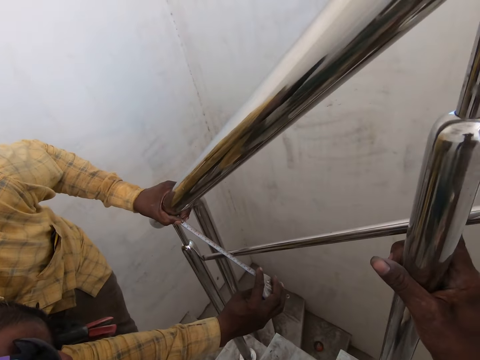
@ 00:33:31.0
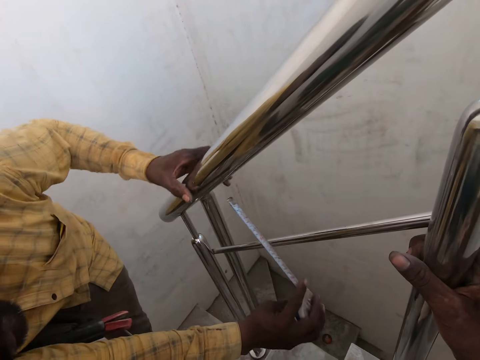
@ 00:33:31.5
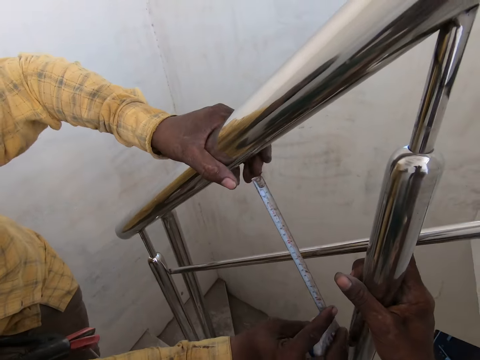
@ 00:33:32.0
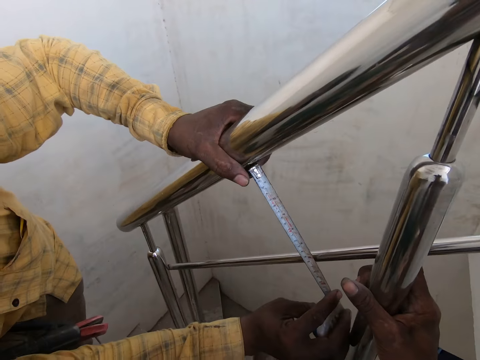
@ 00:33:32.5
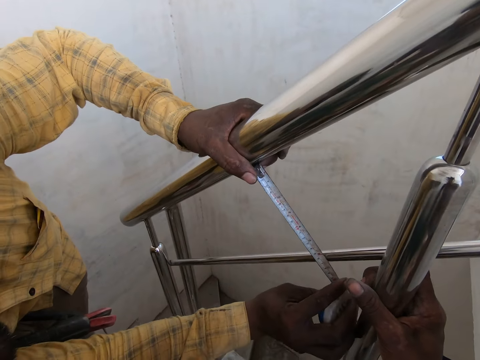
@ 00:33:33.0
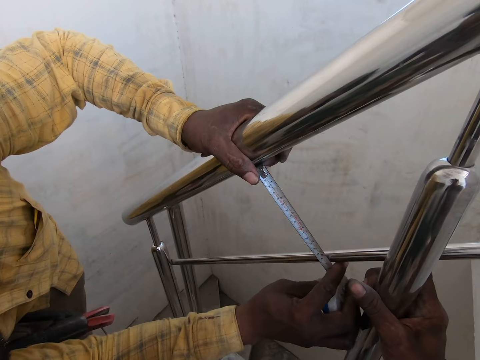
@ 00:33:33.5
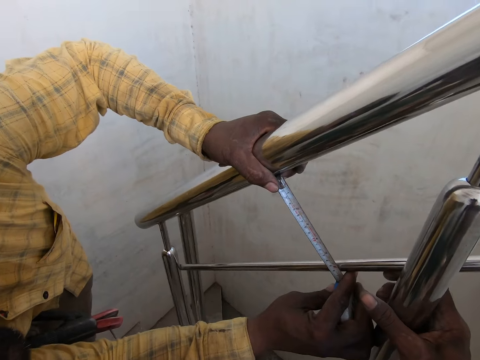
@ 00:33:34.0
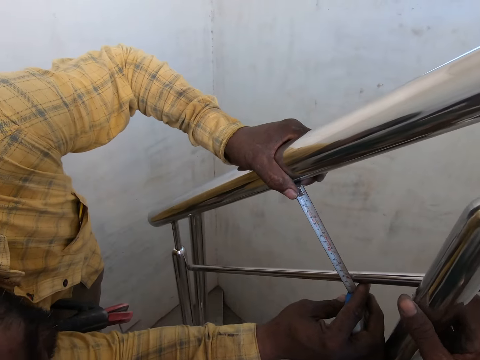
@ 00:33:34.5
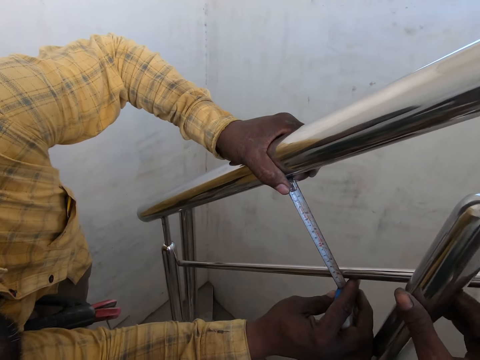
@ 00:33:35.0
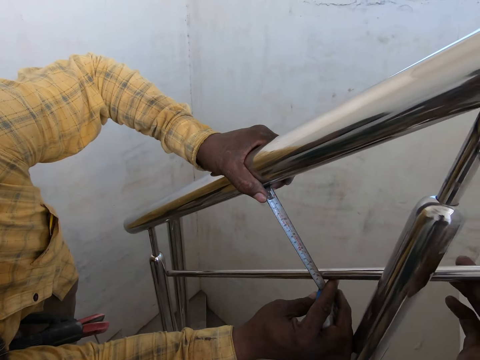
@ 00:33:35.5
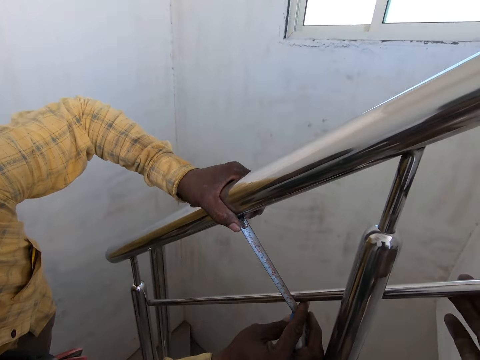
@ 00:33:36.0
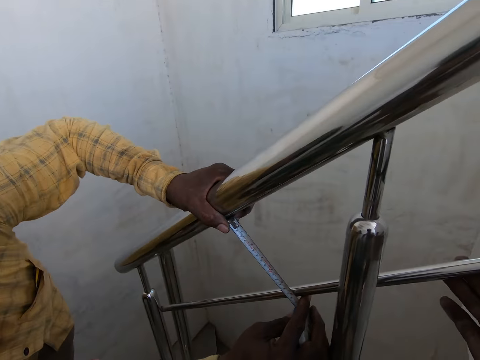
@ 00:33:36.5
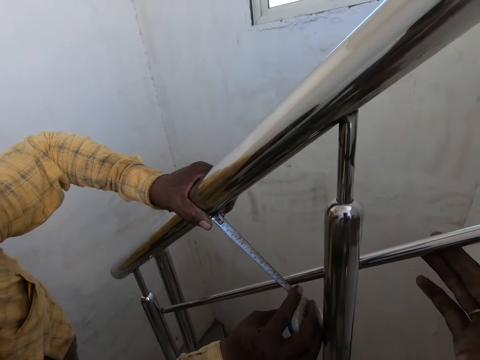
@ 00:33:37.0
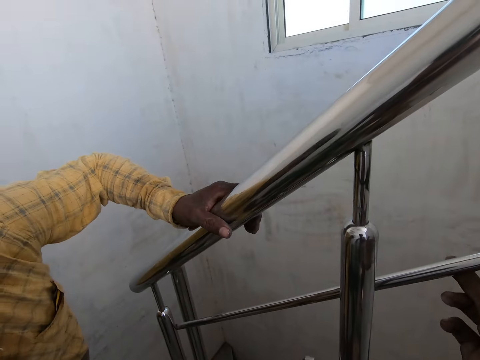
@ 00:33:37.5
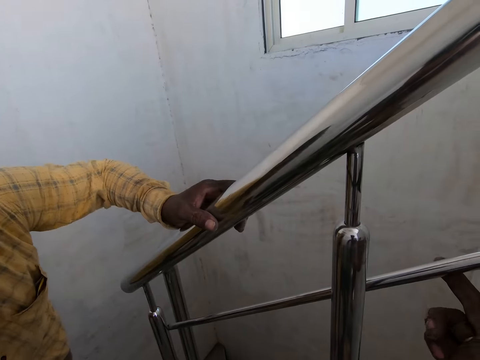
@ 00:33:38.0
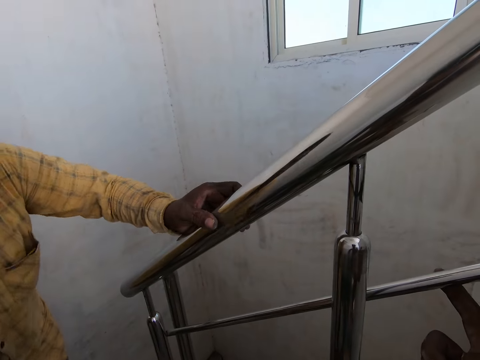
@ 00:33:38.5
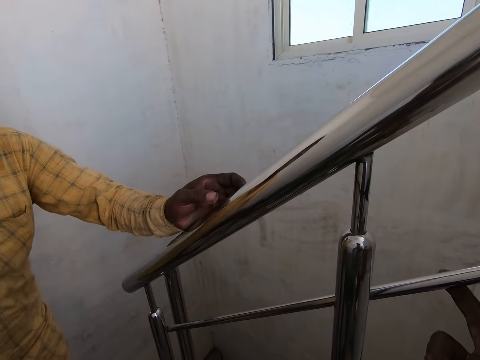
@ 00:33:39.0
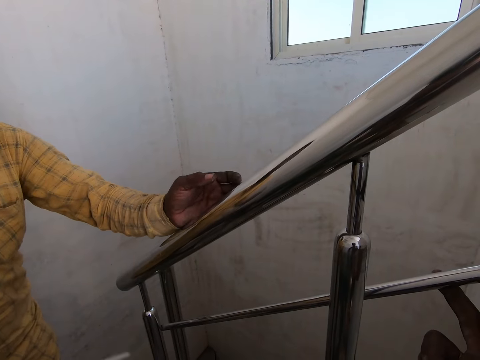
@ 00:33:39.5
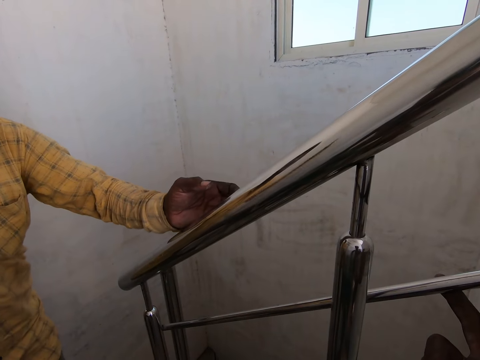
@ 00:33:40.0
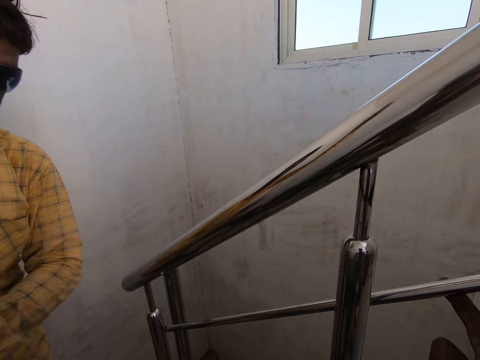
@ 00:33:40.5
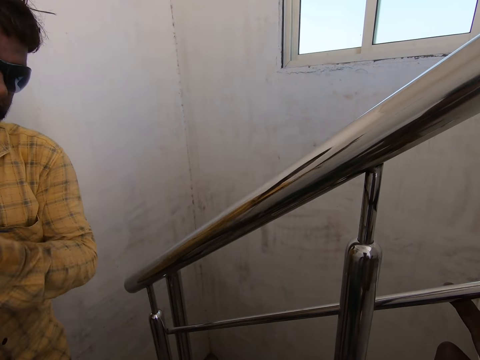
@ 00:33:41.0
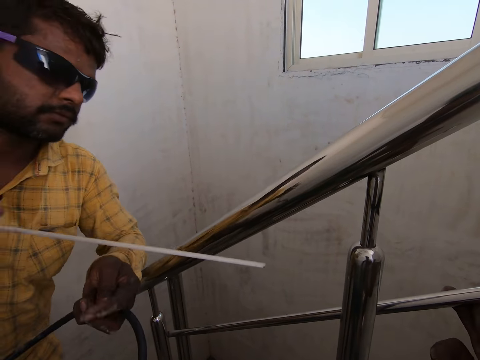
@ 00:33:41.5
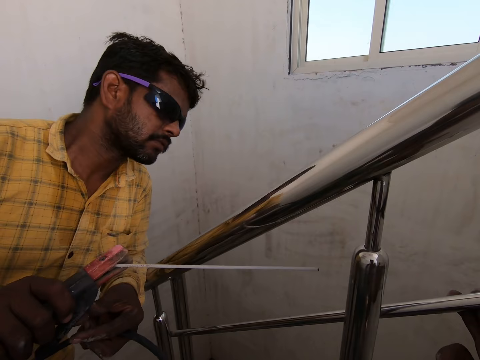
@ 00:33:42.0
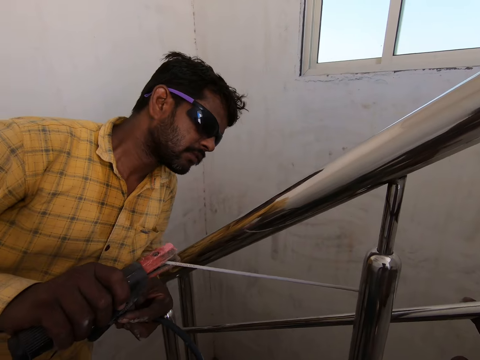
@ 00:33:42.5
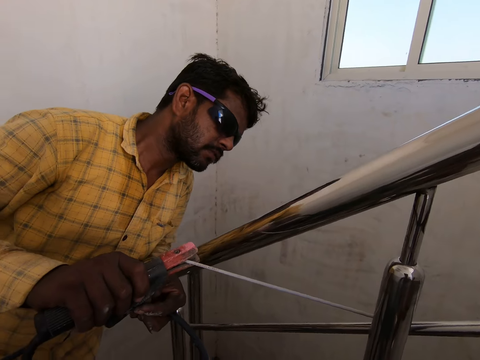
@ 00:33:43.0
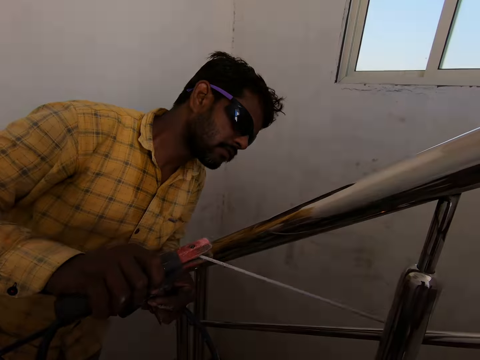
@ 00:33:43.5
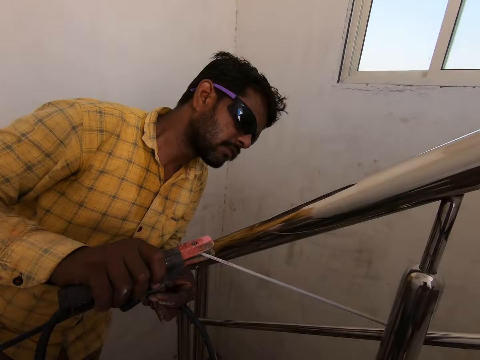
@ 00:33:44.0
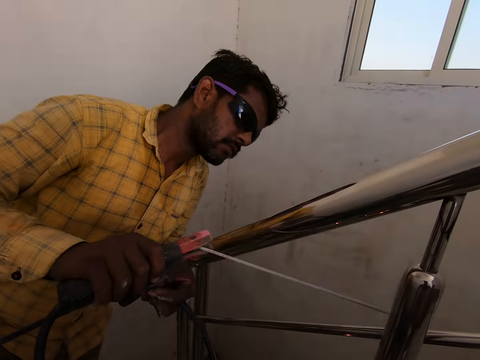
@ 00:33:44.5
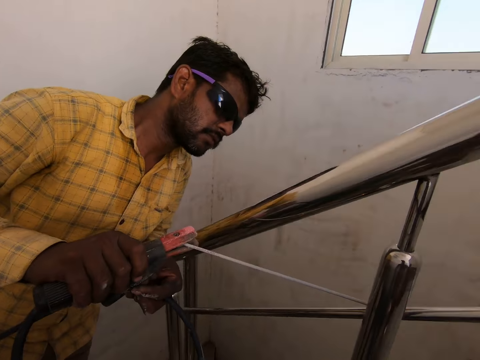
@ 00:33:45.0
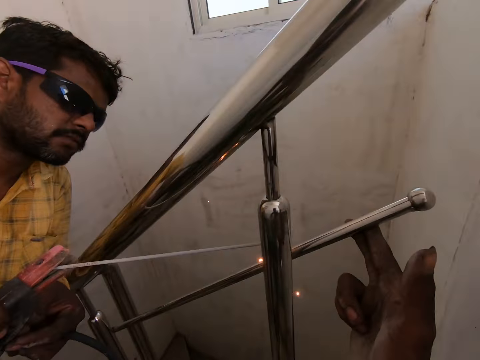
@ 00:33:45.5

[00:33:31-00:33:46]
The camera wearer looks at the man. He holds the metal stair handle. He looks at the man. He adjusts his right hand on the metal baluster. He moves the hand away from the stair handle. He touches the metal stair handle with the right hand. He looks at the man. The man welds the stair railing to the metal baluster with the welding electrode in his hands. The camera wearer stares at the man.

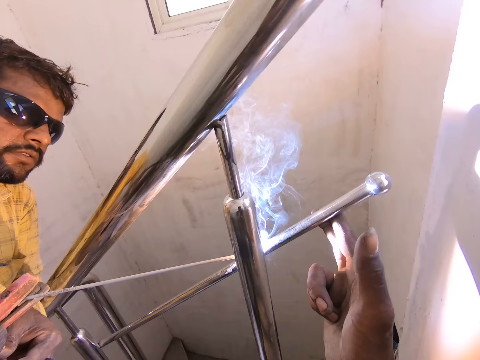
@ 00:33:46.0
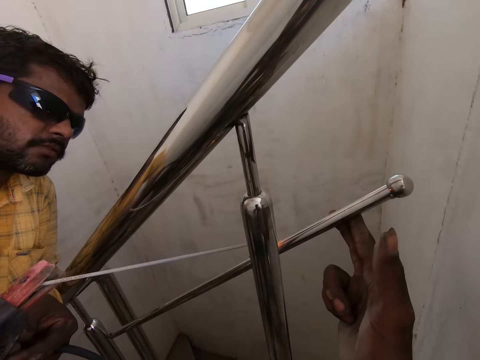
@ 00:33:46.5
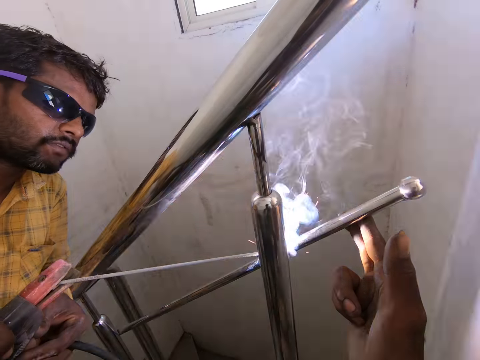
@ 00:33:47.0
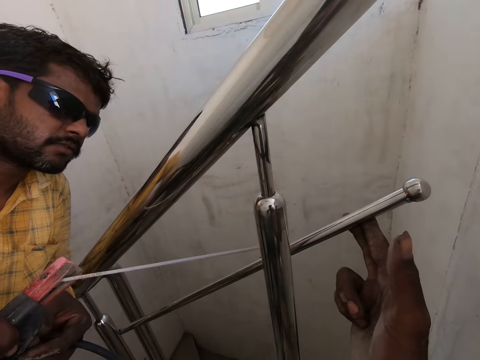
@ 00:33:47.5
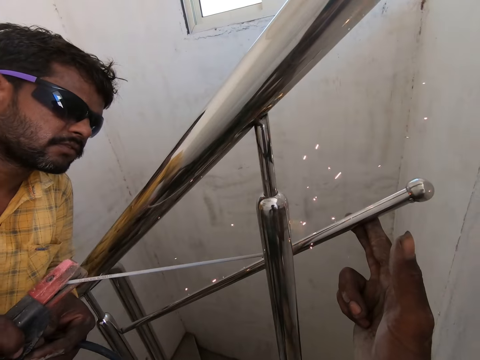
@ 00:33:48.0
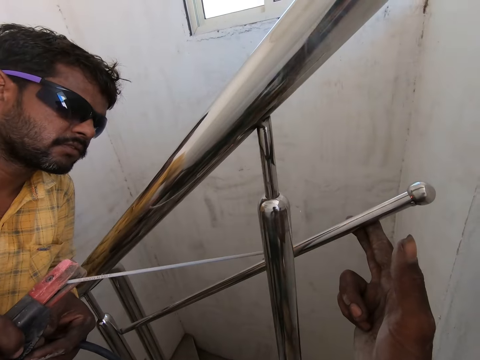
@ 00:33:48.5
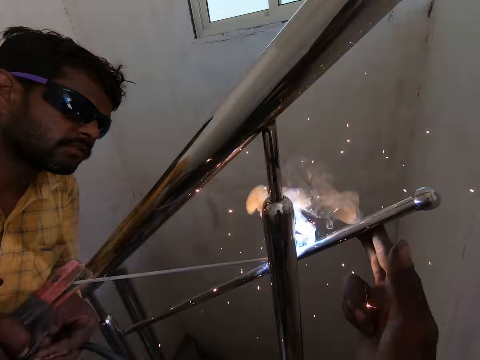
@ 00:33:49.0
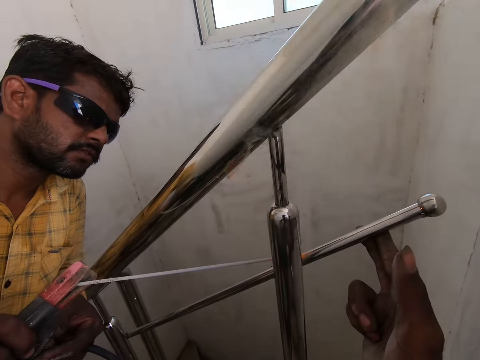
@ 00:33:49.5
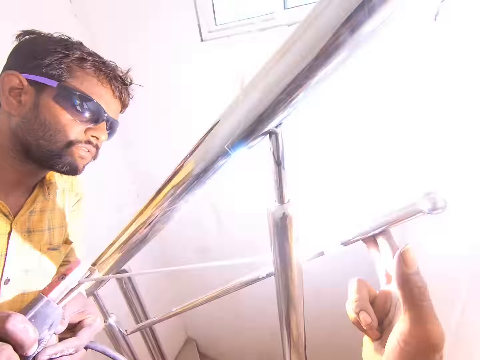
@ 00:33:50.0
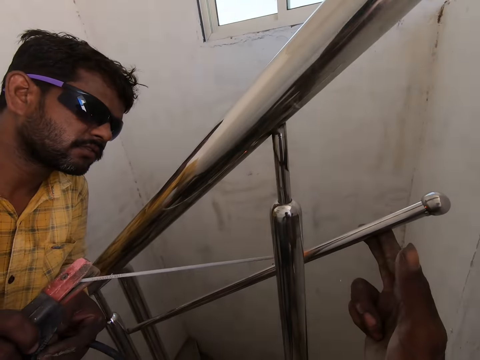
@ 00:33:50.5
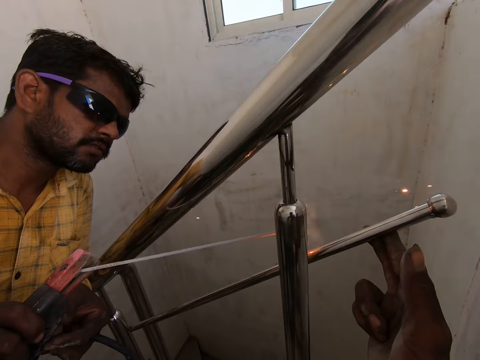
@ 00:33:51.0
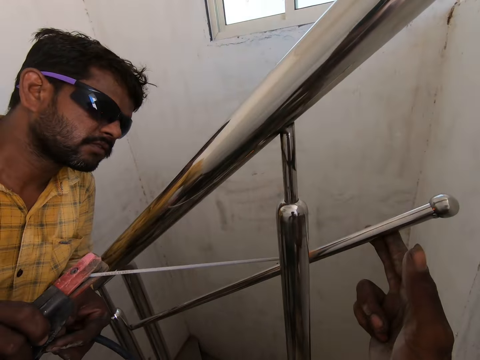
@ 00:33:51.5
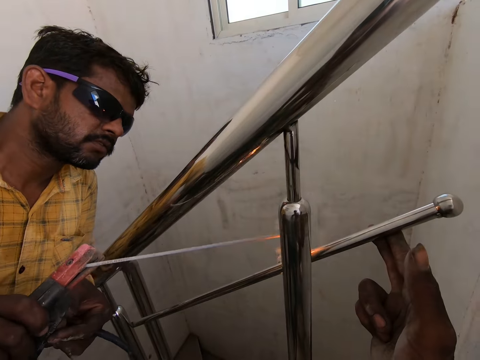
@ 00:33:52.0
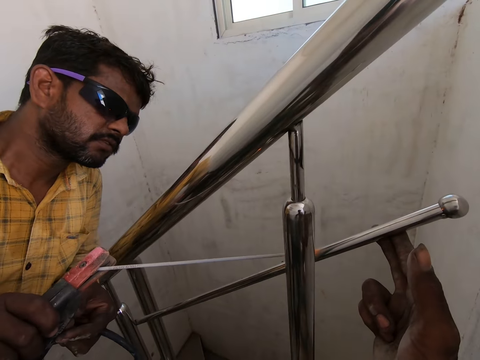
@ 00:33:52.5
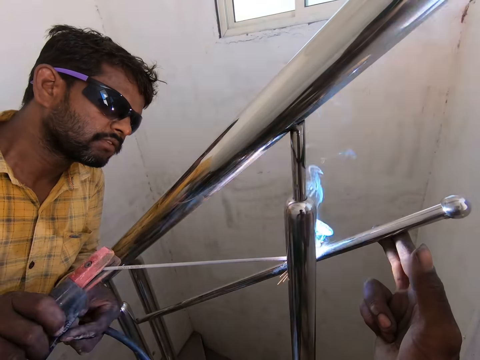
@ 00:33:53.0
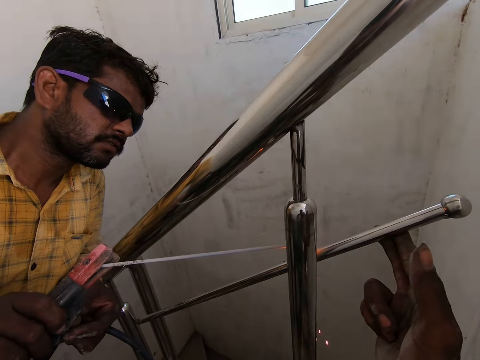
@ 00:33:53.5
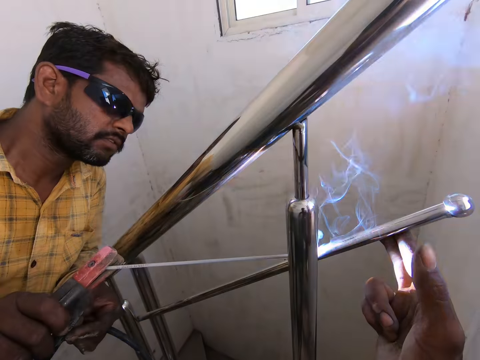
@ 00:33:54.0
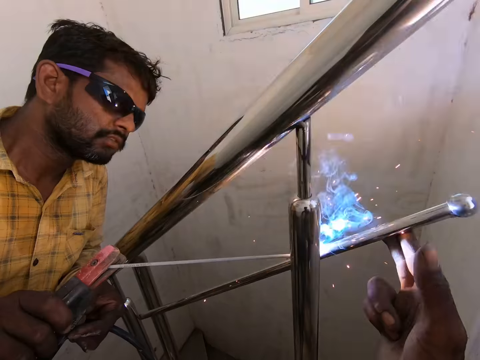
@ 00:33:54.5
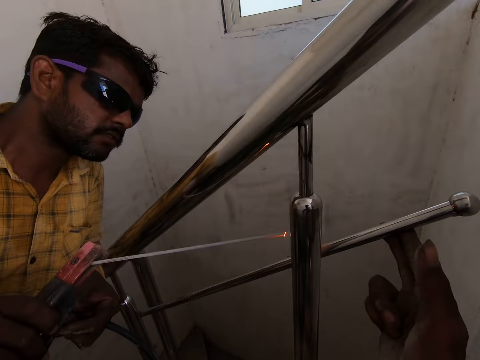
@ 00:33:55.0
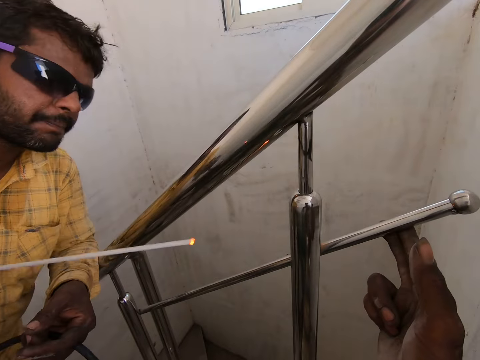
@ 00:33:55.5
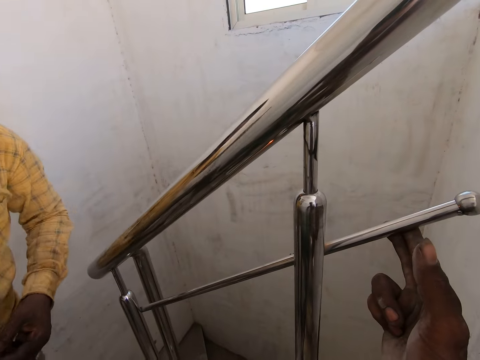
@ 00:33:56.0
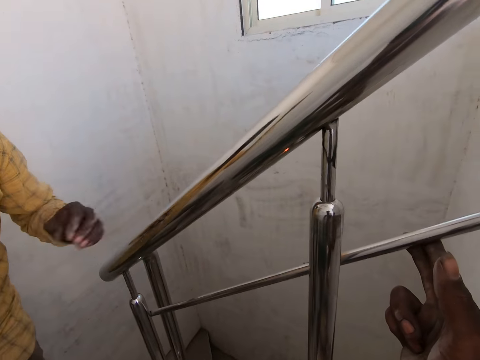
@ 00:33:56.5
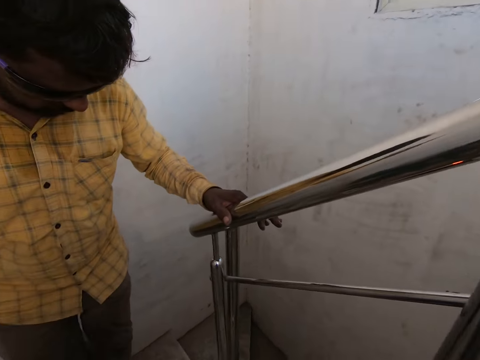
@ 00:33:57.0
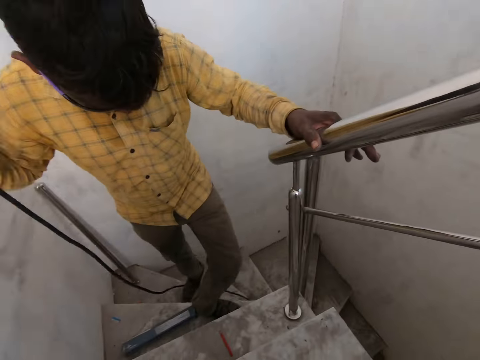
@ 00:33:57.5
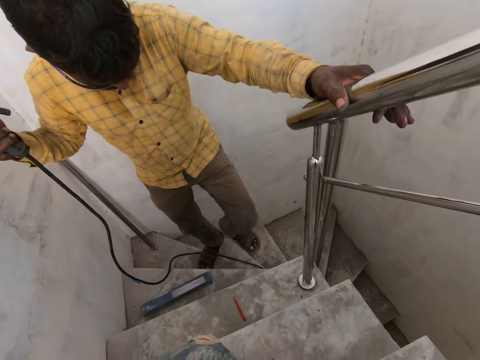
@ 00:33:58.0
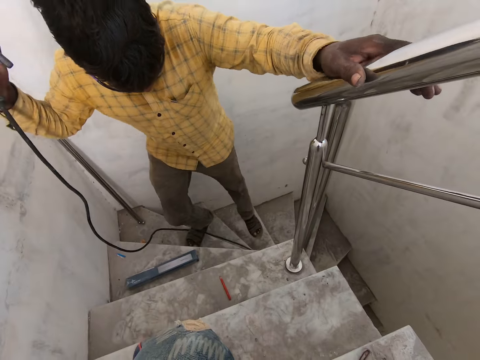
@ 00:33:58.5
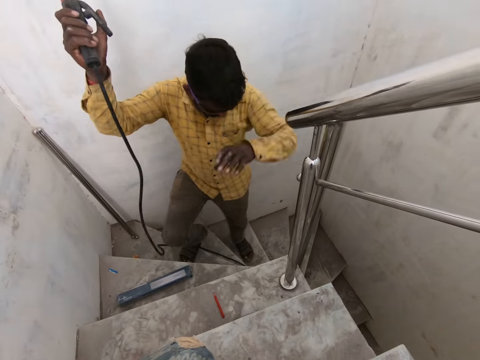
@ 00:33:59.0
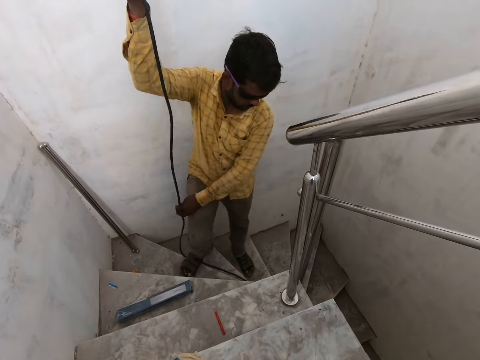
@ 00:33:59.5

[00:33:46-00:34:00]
The camera wearer looks at the weld sparks repeatedly. The man removes the electric electrode in his hands from the stair railing. The camera wearer looks at the metal stair handle. The man places his left hand on the rail cap of the staircase and walks backwards on the staircase with the welding electrode in his right hand. The camera wearer stares at the man.
